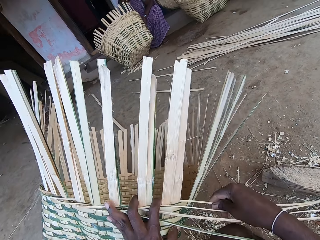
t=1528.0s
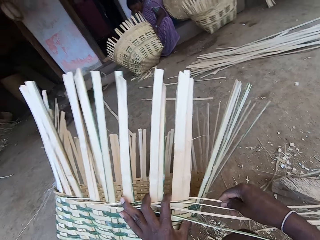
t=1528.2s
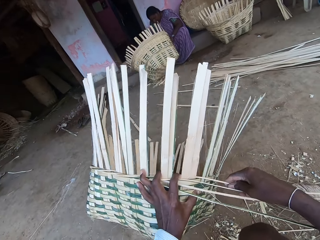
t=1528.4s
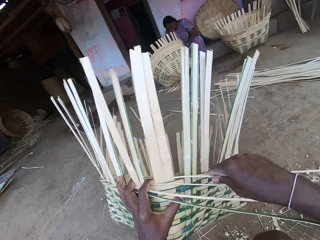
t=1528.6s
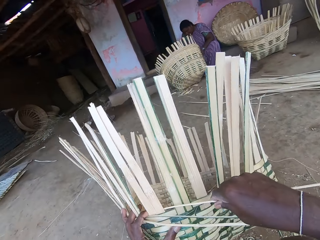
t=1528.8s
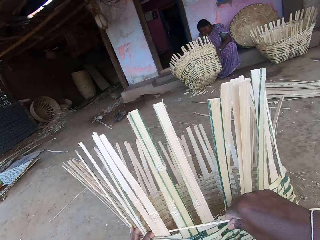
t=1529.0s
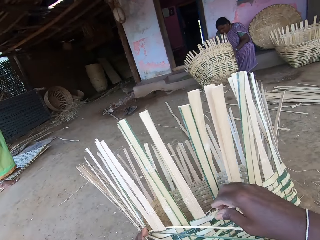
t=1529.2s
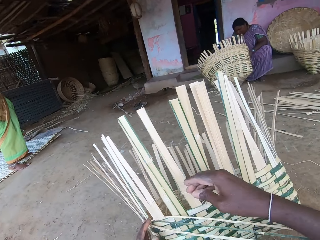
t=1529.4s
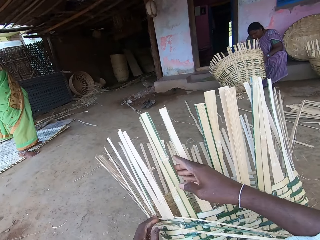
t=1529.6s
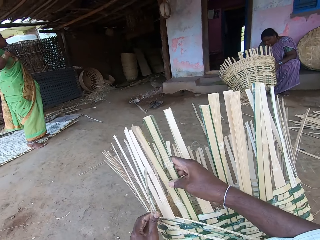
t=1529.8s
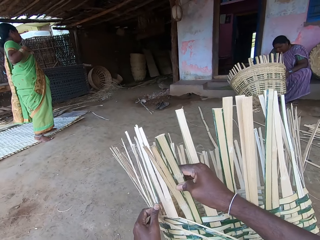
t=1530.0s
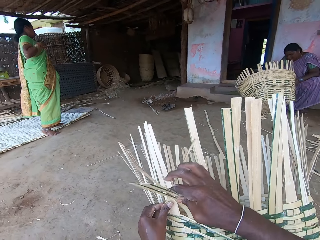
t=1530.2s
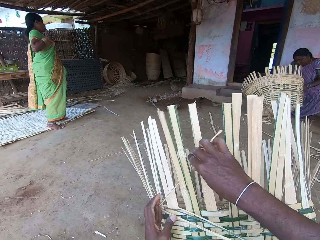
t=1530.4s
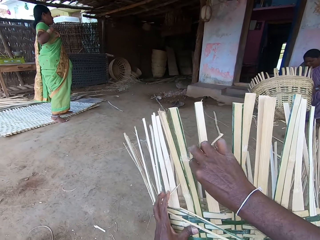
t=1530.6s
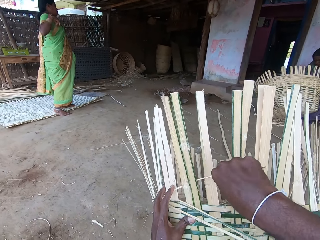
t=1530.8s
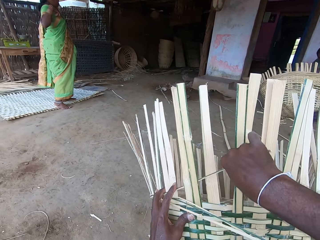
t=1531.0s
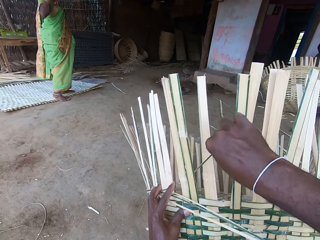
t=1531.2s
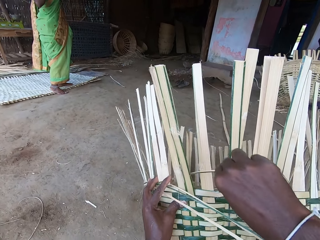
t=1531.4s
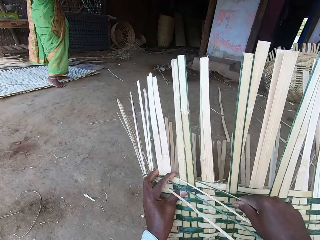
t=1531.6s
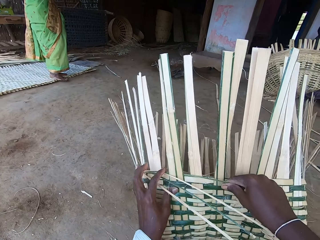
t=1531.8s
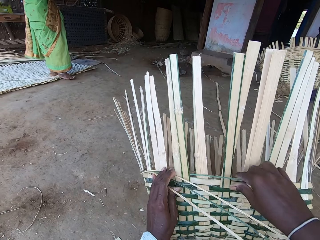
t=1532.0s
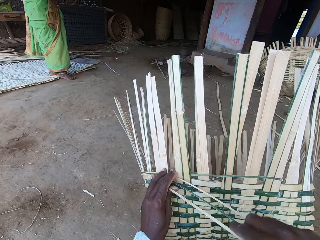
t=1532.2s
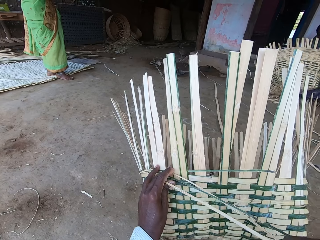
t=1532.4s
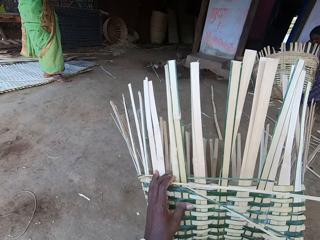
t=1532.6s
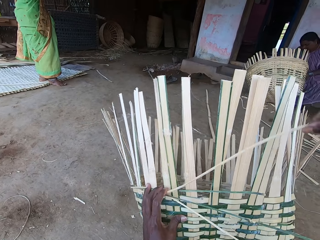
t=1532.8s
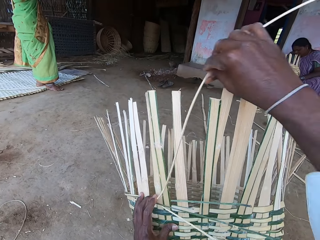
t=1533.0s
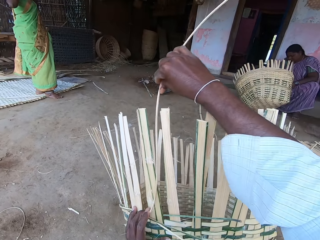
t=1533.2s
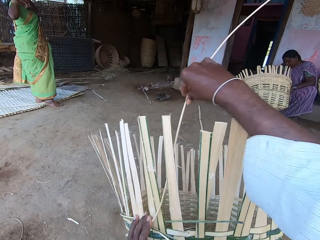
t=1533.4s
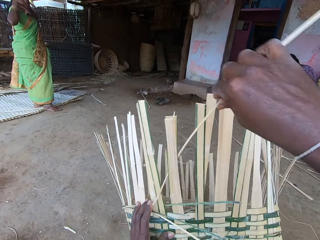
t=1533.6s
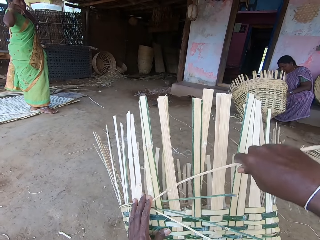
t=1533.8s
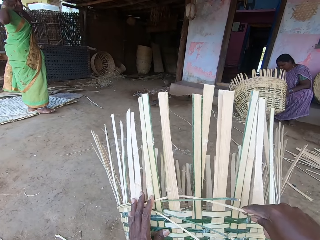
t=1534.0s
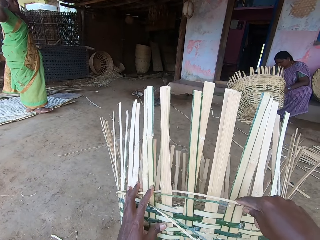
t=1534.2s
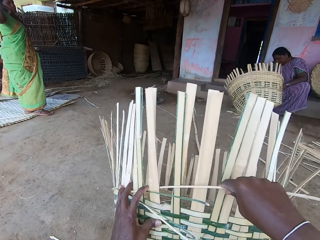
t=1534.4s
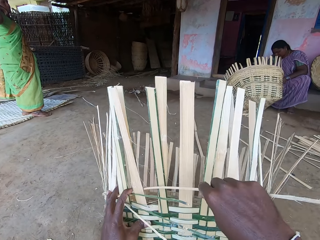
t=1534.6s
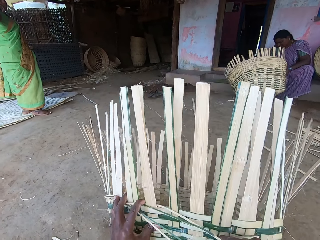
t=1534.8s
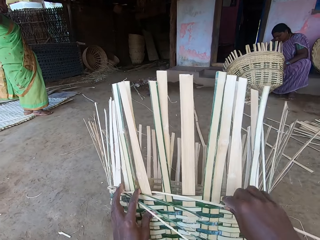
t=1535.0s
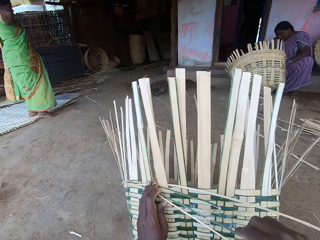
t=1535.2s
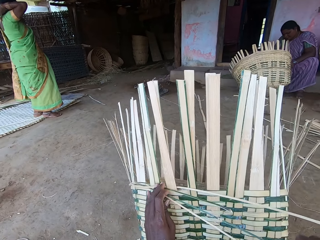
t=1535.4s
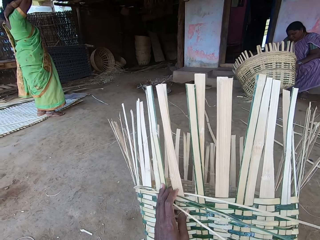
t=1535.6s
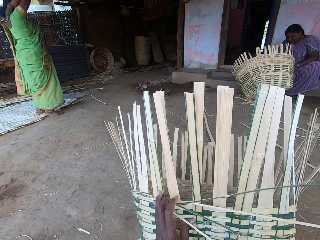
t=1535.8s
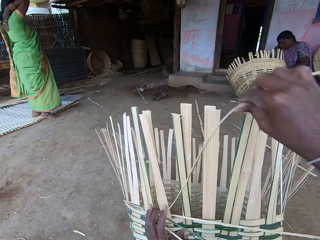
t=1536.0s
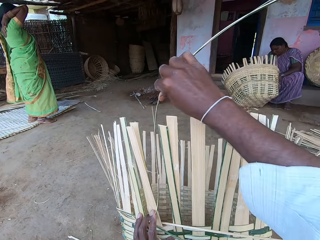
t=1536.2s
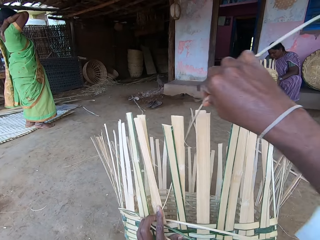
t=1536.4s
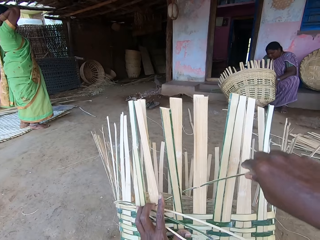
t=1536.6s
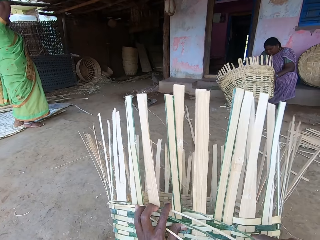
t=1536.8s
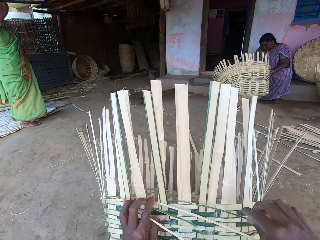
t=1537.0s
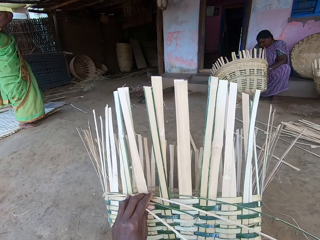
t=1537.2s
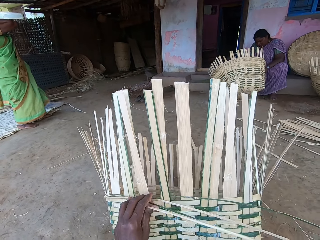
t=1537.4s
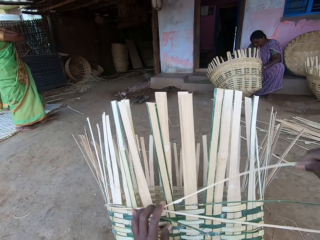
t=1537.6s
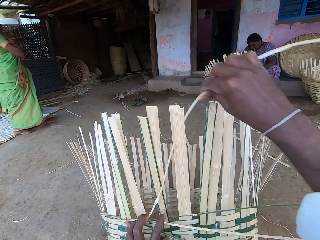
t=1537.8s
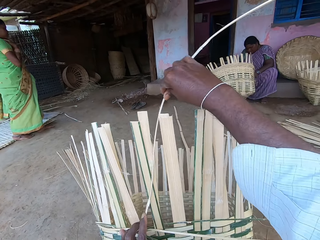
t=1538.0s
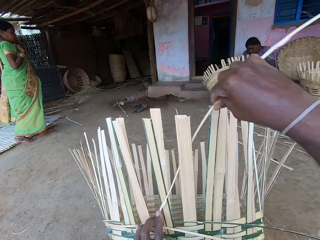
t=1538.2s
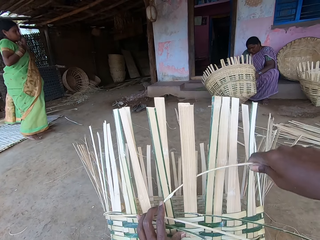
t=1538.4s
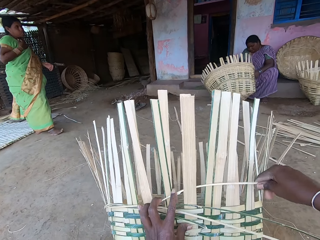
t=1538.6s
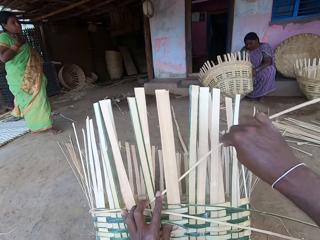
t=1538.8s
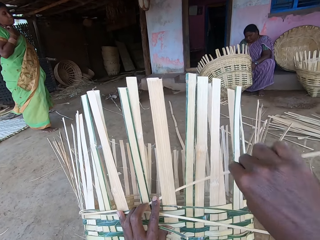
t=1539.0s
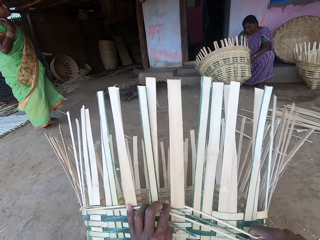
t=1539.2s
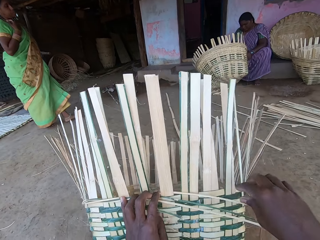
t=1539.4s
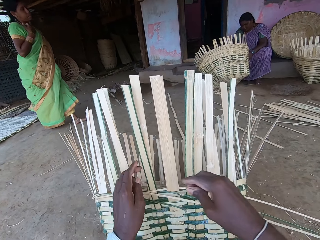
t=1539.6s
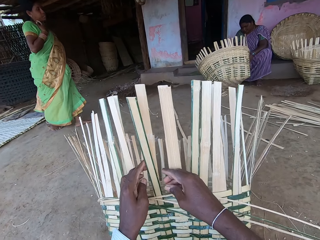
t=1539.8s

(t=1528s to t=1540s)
The camera wearer turns the basket with his left hand. He weaves the basket with the bamboo sticks in his right hand.

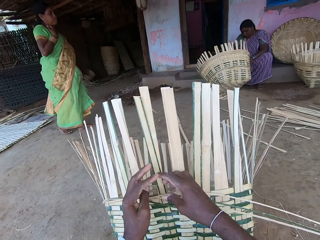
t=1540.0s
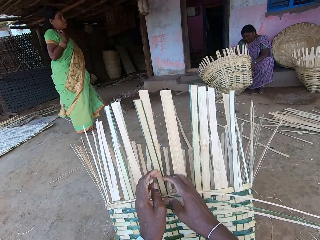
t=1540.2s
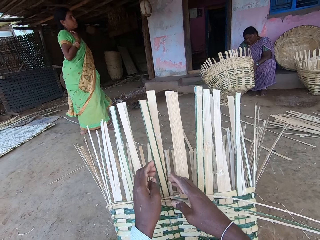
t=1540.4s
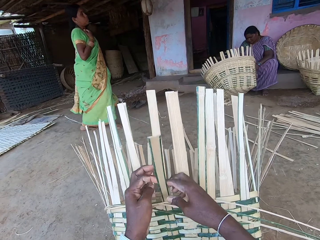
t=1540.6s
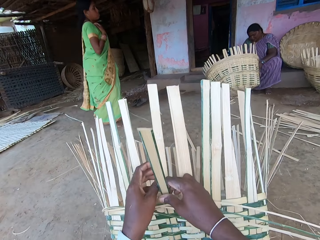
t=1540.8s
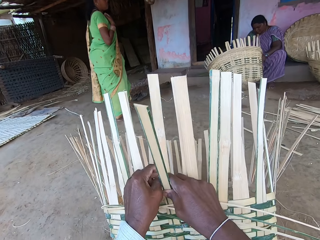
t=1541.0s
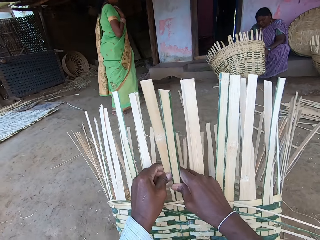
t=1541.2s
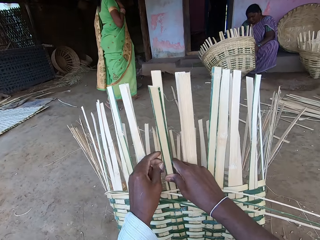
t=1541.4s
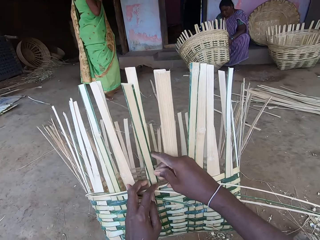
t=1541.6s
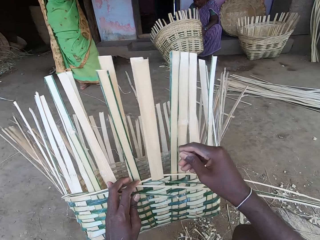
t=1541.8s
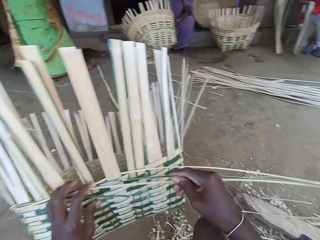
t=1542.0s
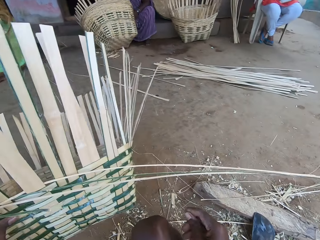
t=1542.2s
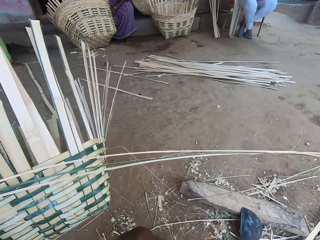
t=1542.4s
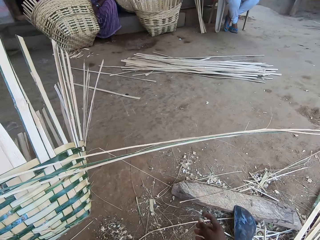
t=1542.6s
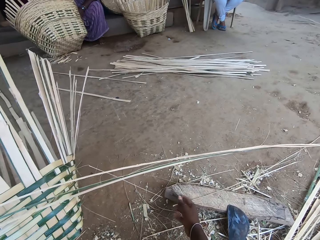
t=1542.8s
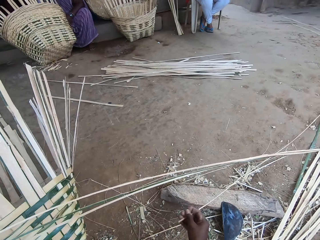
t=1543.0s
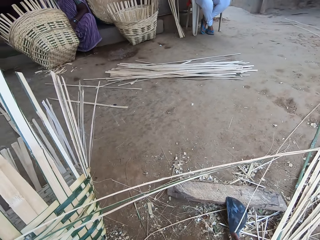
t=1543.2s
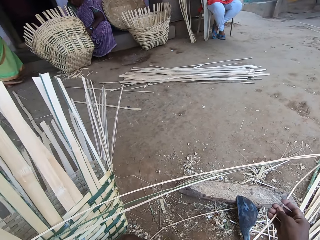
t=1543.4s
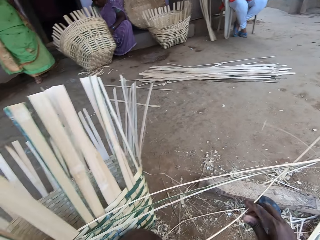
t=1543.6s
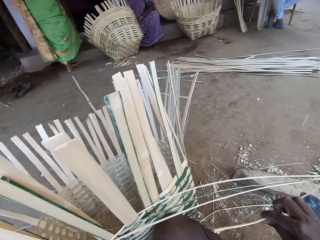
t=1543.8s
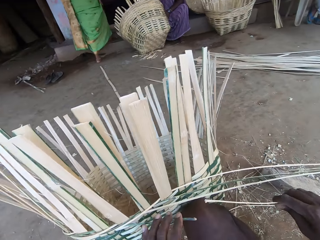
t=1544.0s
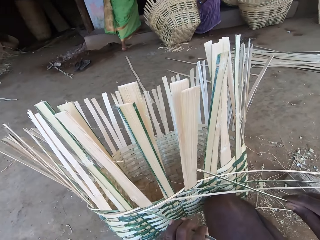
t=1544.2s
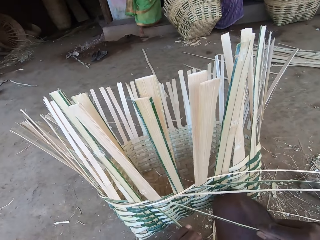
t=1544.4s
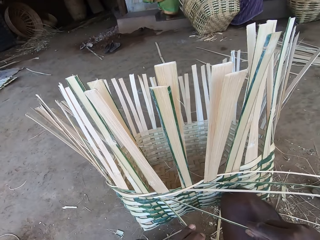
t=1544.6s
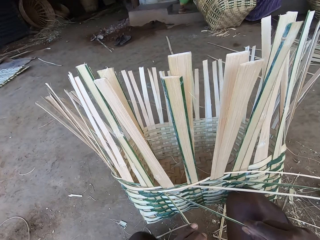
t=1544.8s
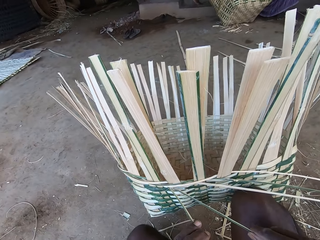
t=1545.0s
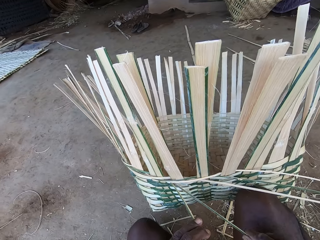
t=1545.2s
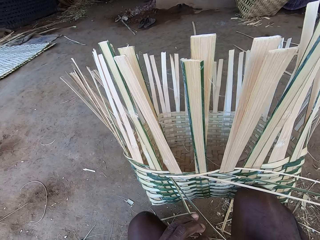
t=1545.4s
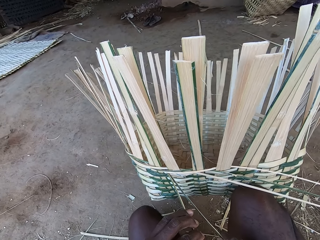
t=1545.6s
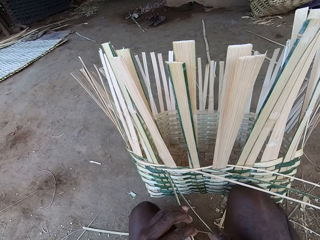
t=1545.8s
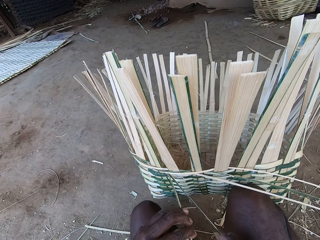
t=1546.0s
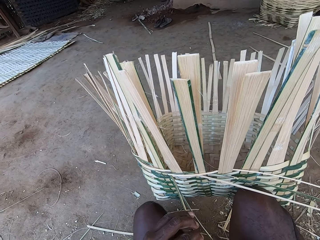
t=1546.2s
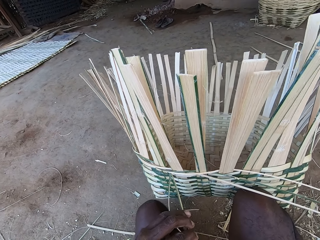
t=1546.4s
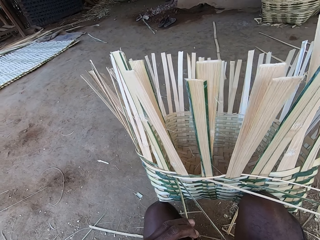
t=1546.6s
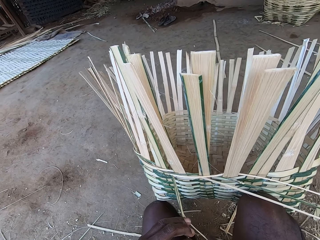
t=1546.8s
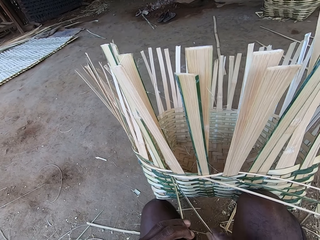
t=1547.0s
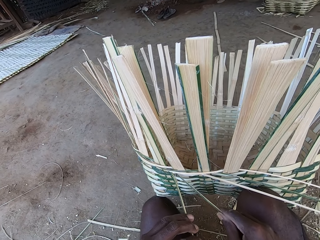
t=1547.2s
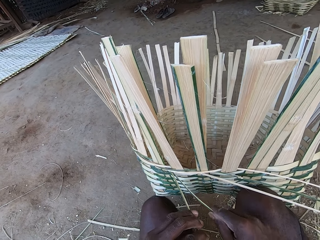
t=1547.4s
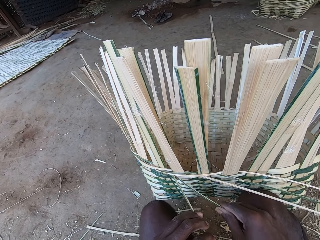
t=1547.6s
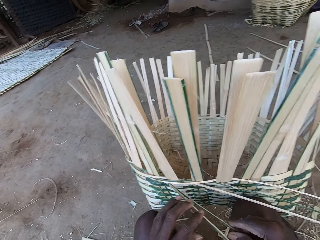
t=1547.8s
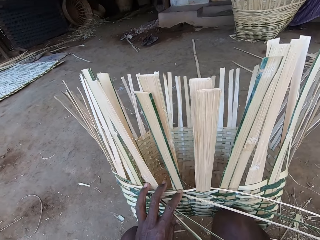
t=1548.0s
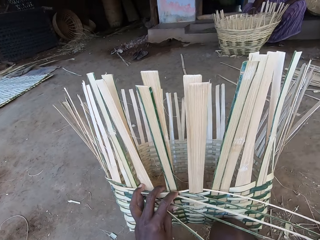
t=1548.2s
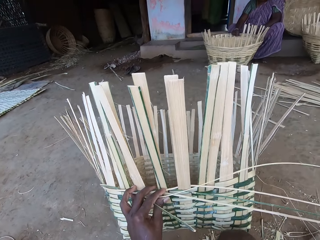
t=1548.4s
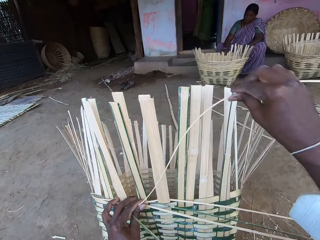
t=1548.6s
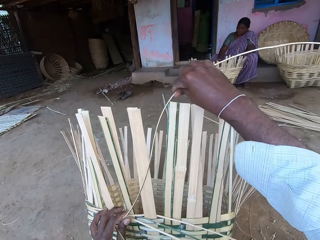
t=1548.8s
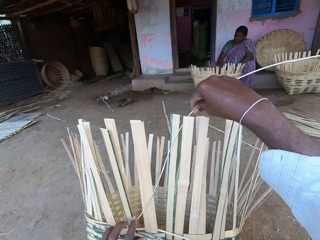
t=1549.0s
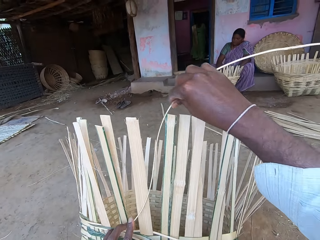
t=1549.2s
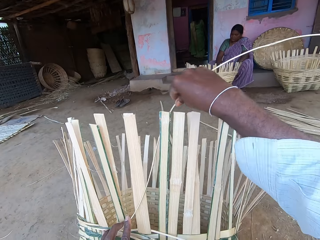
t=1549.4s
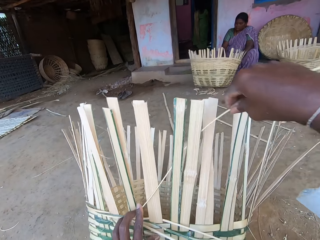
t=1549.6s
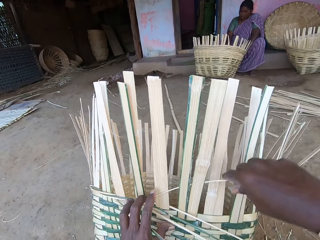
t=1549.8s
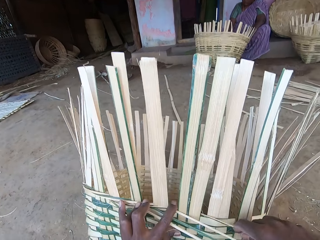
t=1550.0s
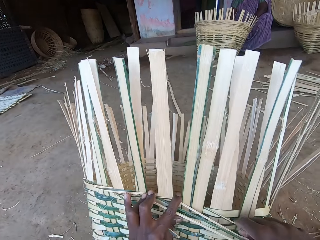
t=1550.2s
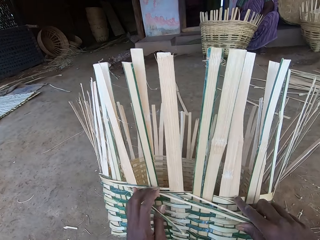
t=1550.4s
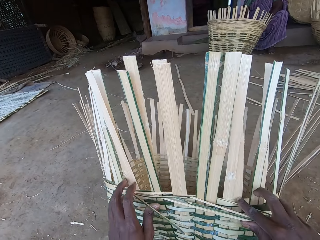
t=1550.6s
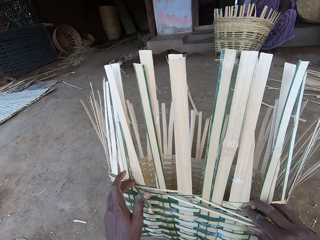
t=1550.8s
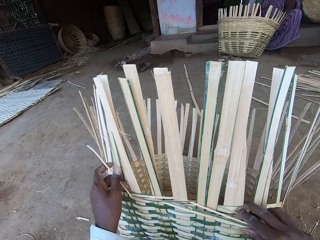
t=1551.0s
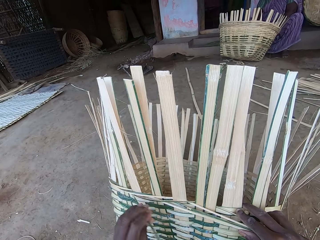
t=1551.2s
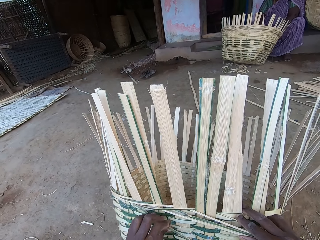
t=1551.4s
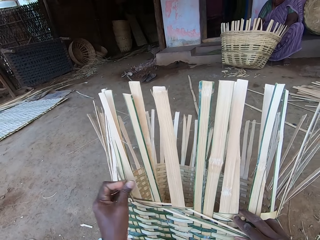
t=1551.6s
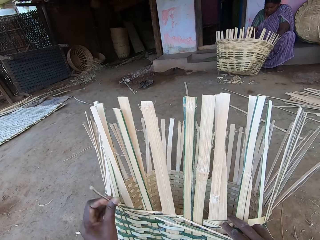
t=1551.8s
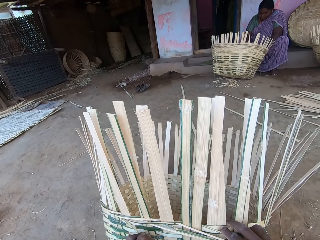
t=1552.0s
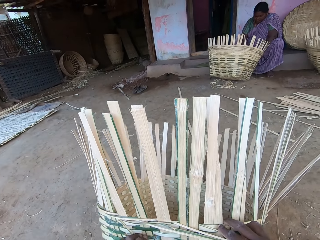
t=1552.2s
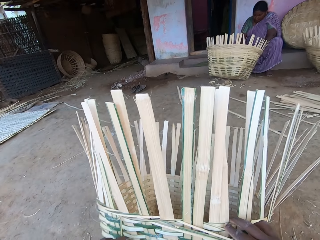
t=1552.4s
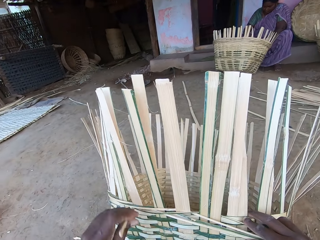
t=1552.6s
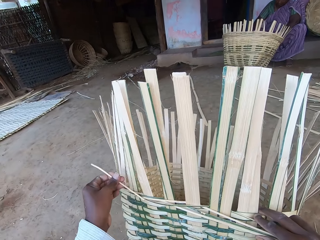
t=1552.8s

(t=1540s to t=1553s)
The camera wearer picks a bamboo stick from the wooden plank with his right hand. The woman walks into an apartment. The camera wearer weaves the basket. He pulls the bamboo stick with his left hand. He inserts the bamboo stick into the basket with his right hand. He weaves the basket with the bamboo sticks in his right hand. He twists the bamboo stick with his left hand.
